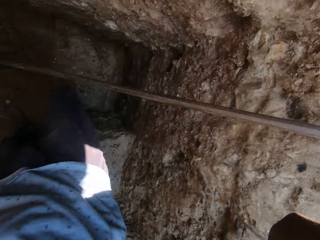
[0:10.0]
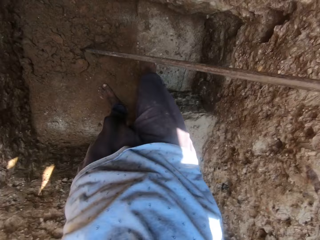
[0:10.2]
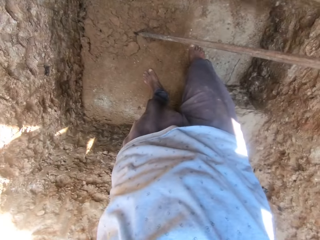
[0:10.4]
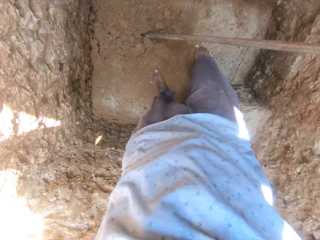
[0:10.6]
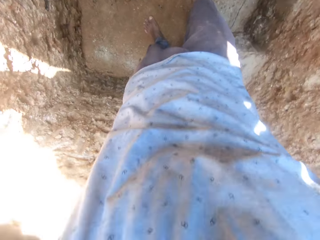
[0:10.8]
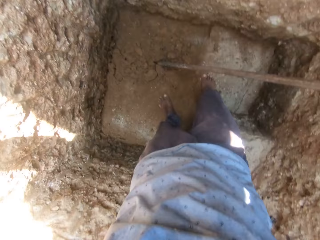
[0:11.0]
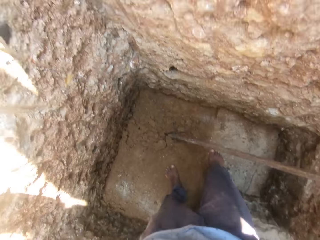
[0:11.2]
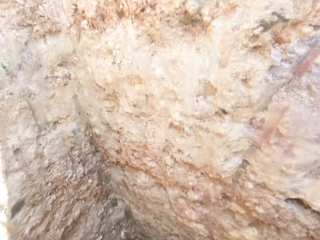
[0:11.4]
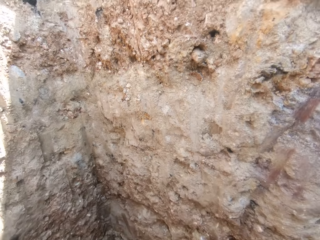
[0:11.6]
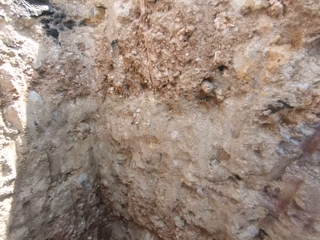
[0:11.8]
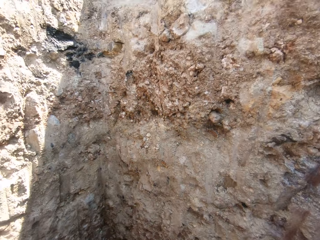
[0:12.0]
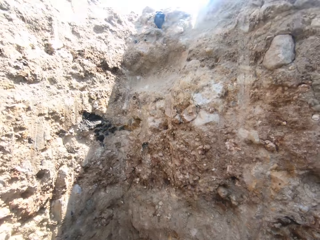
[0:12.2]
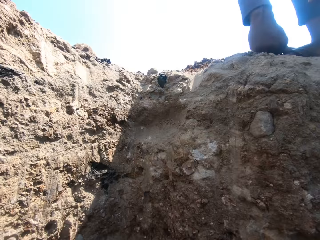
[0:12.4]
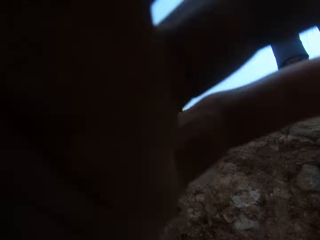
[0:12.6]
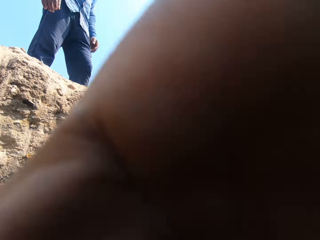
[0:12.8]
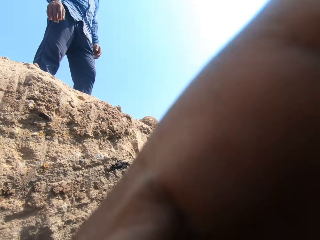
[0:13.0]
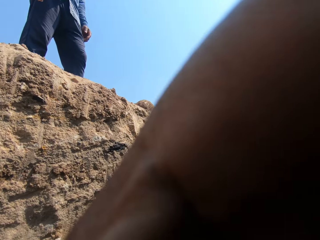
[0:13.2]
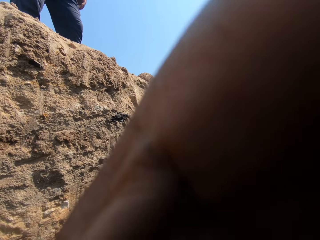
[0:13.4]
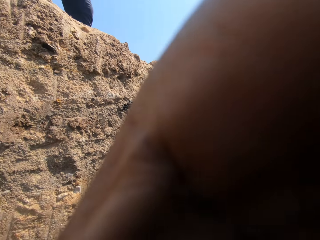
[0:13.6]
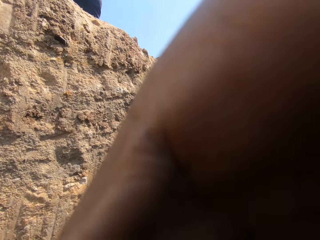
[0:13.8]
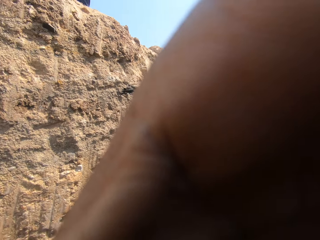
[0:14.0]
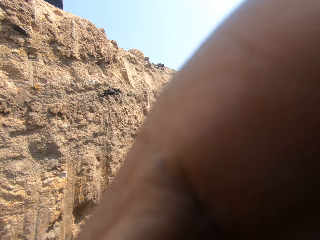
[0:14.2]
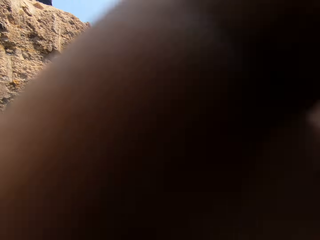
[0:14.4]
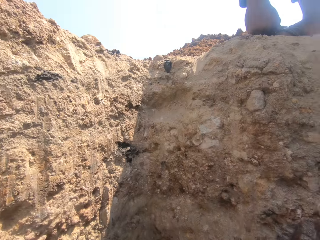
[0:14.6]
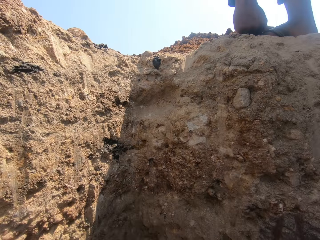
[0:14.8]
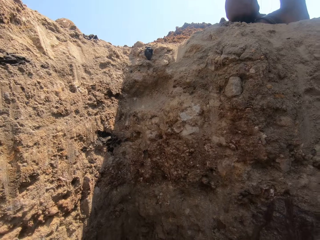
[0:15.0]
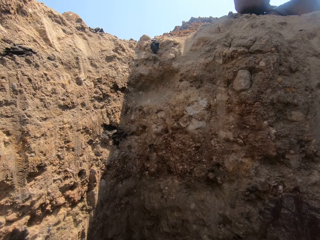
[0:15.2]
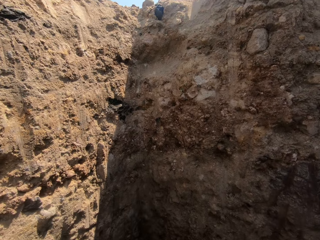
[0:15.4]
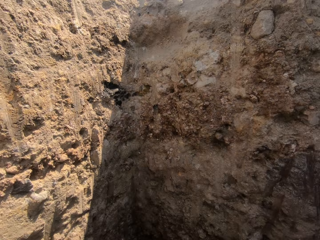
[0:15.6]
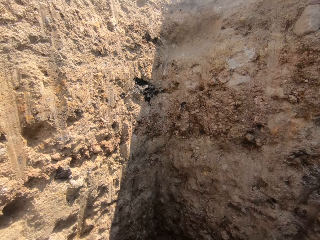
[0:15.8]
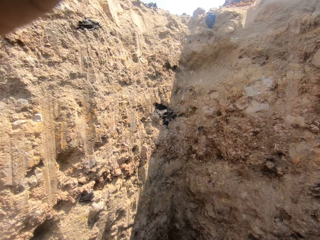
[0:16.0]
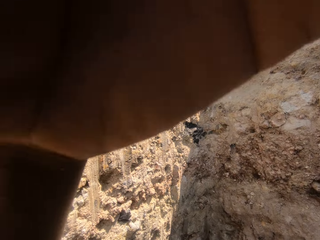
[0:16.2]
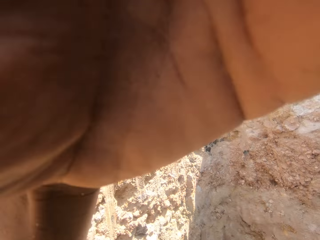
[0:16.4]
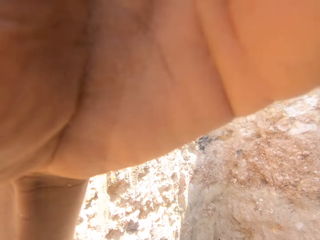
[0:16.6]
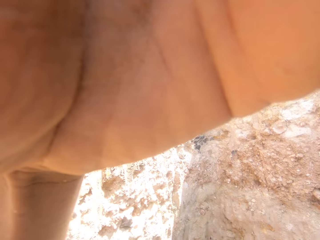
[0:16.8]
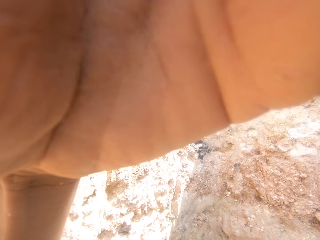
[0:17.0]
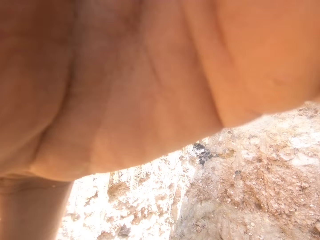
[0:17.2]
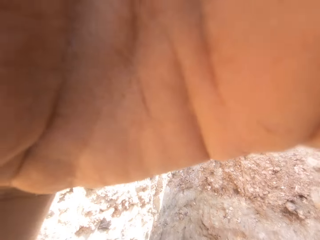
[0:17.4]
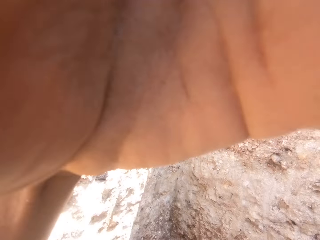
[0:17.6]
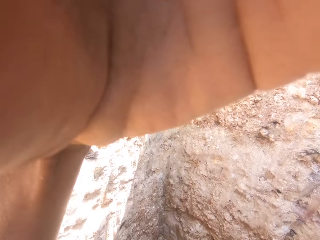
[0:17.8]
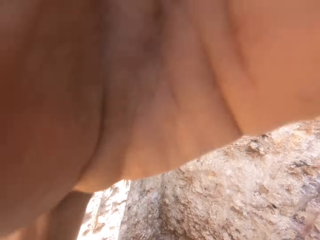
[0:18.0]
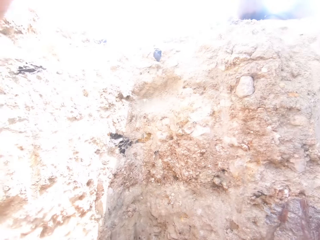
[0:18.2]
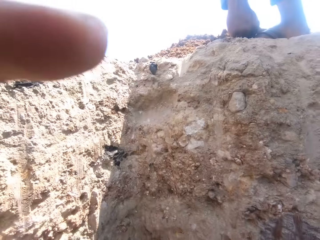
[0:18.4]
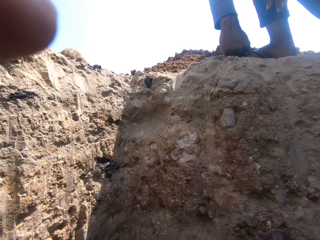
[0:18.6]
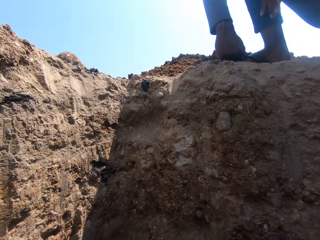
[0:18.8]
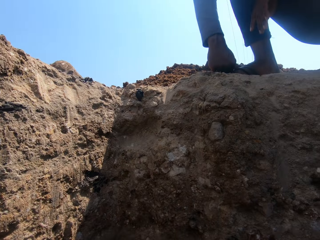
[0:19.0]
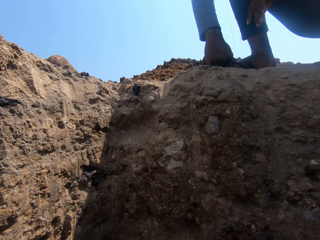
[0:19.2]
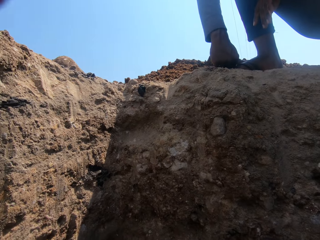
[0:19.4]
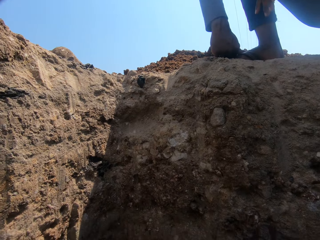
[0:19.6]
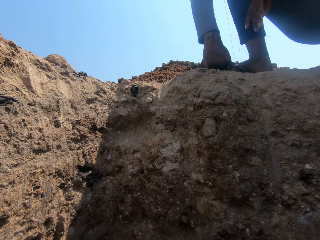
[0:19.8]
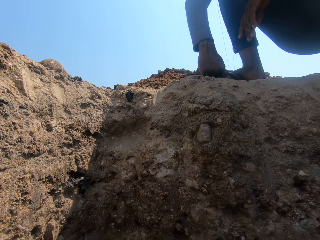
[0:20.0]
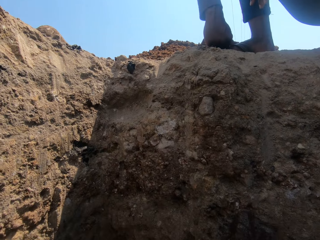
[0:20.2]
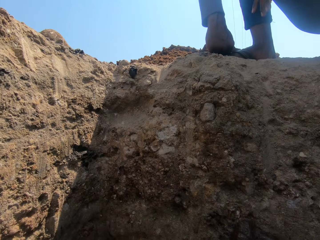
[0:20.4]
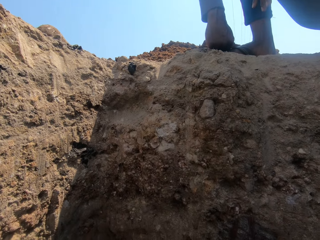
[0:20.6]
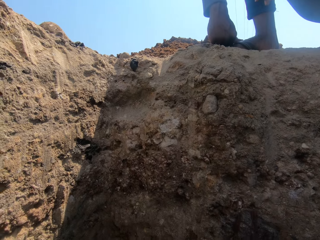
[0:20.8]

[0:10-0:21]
A person wears the camera. The camera wearer adjusts the camera. They hold the camera.

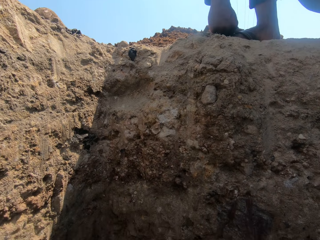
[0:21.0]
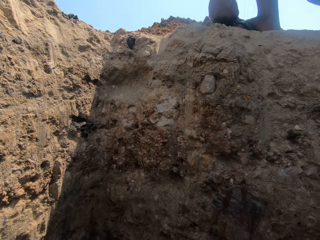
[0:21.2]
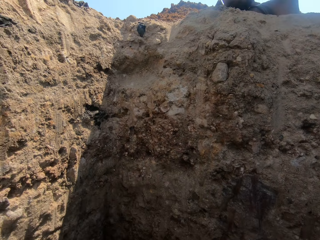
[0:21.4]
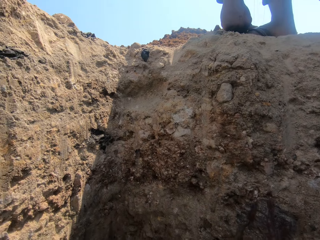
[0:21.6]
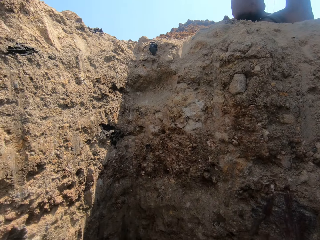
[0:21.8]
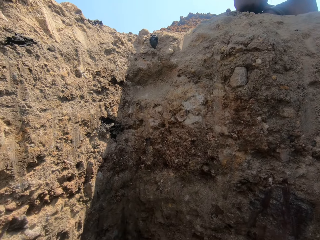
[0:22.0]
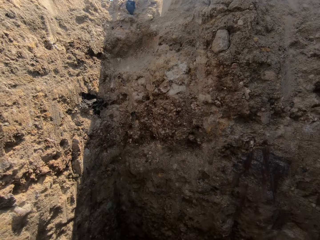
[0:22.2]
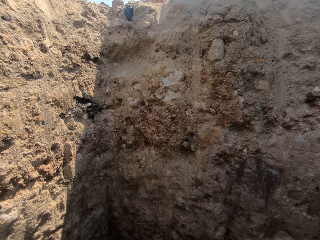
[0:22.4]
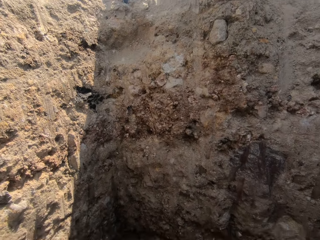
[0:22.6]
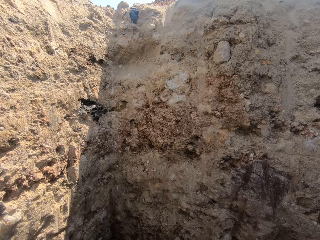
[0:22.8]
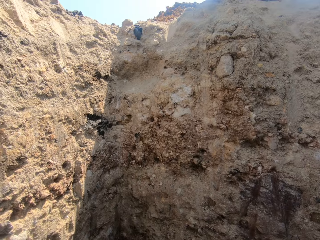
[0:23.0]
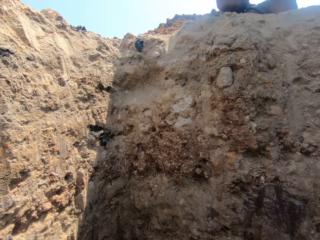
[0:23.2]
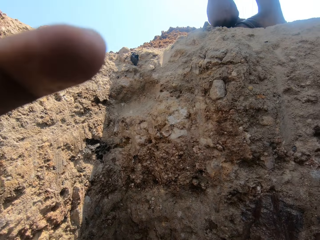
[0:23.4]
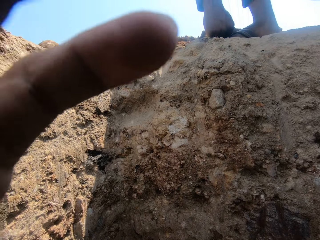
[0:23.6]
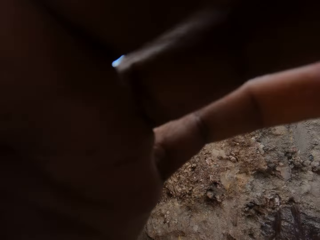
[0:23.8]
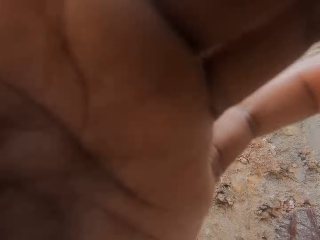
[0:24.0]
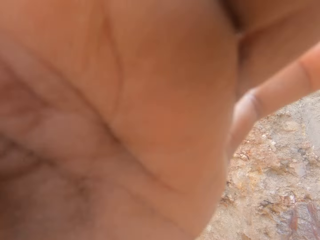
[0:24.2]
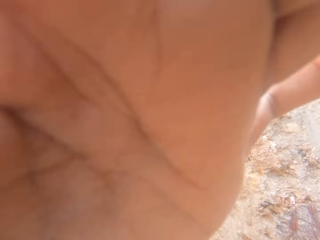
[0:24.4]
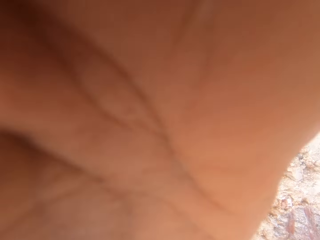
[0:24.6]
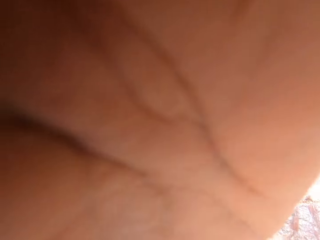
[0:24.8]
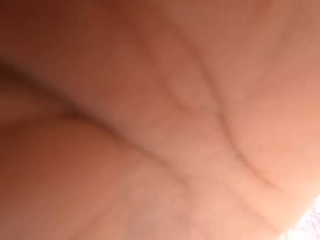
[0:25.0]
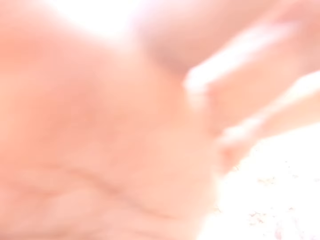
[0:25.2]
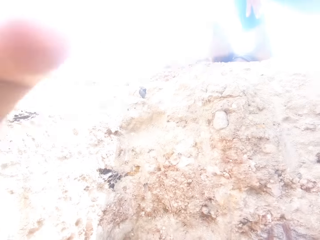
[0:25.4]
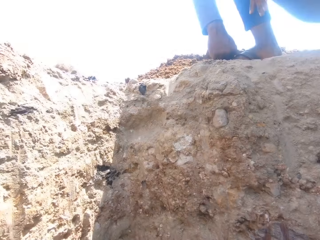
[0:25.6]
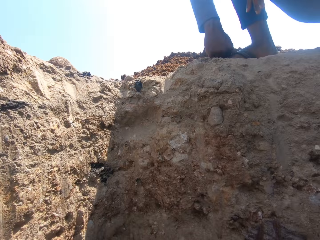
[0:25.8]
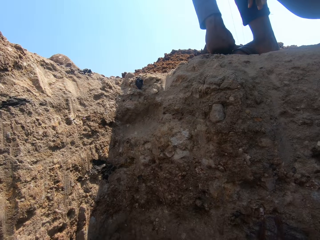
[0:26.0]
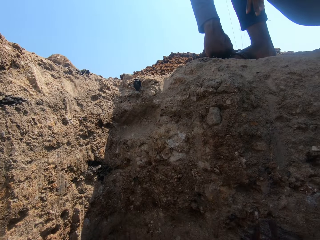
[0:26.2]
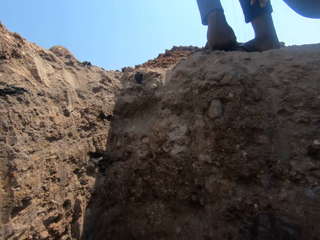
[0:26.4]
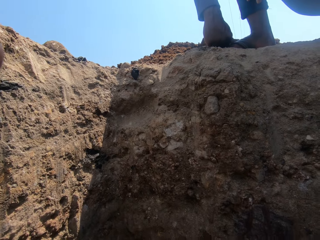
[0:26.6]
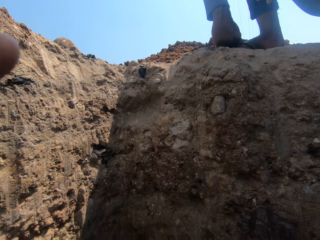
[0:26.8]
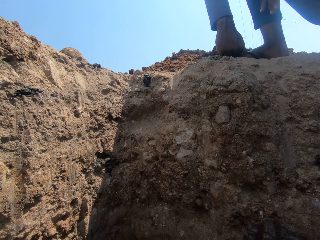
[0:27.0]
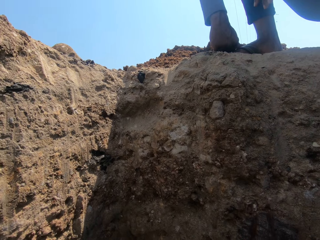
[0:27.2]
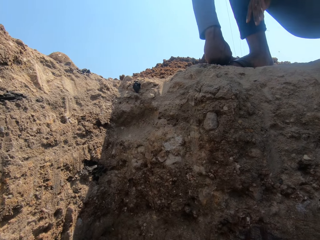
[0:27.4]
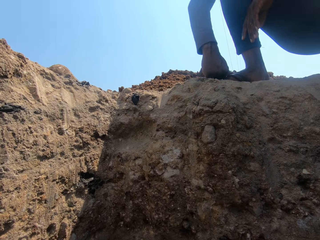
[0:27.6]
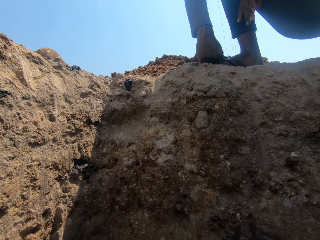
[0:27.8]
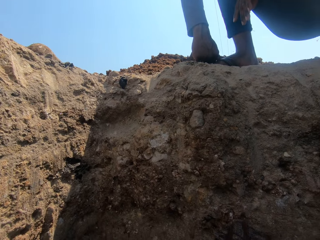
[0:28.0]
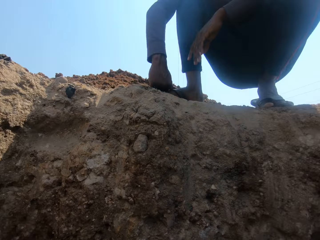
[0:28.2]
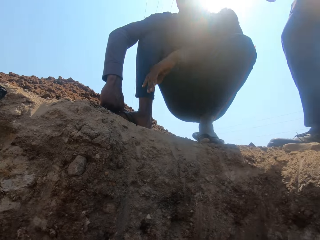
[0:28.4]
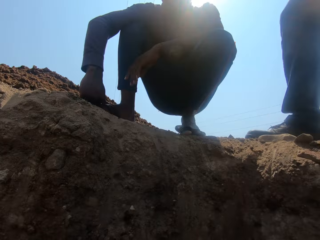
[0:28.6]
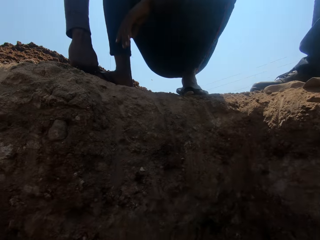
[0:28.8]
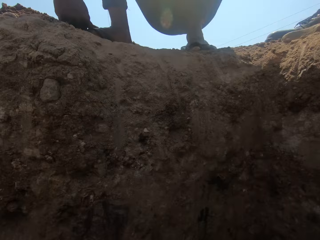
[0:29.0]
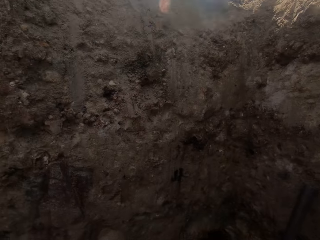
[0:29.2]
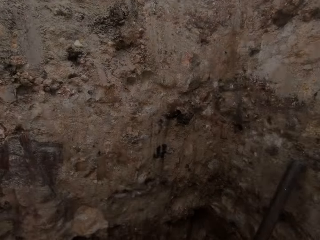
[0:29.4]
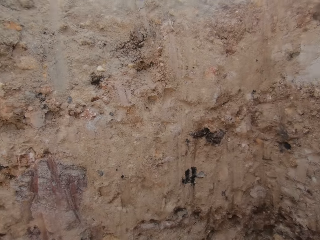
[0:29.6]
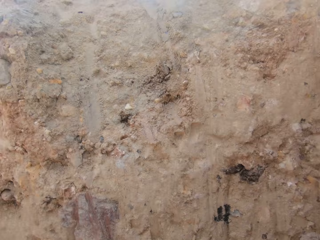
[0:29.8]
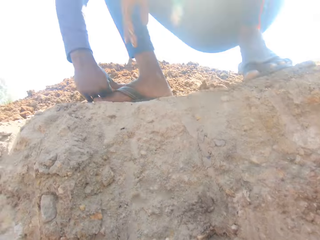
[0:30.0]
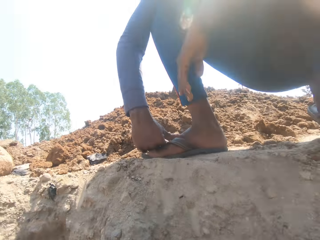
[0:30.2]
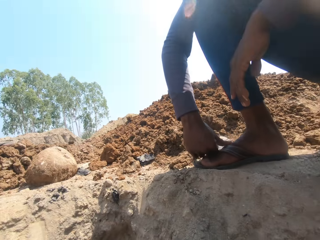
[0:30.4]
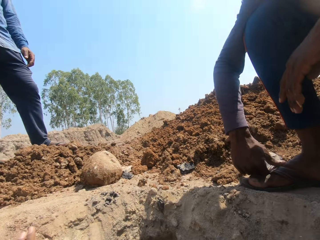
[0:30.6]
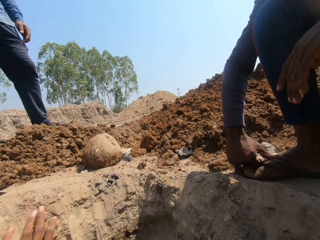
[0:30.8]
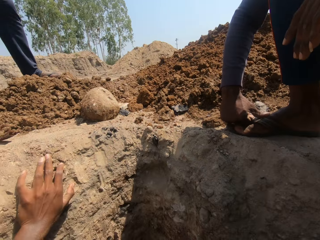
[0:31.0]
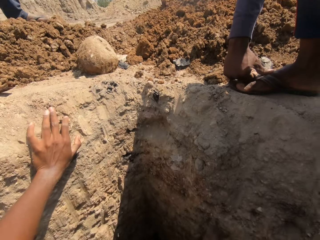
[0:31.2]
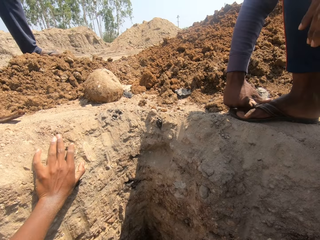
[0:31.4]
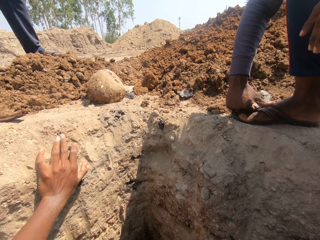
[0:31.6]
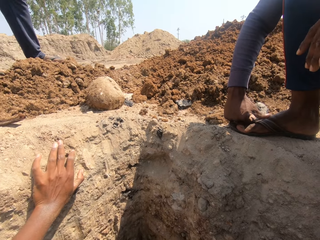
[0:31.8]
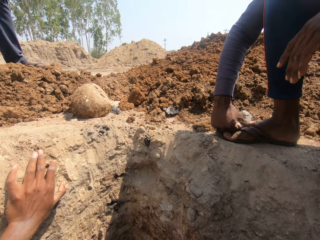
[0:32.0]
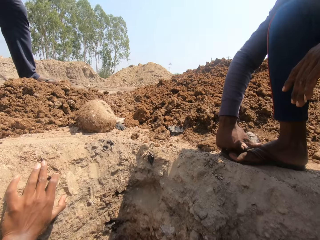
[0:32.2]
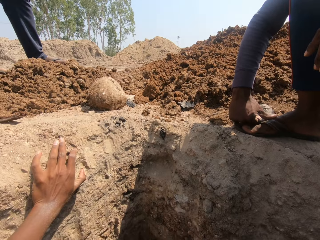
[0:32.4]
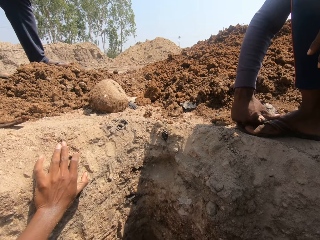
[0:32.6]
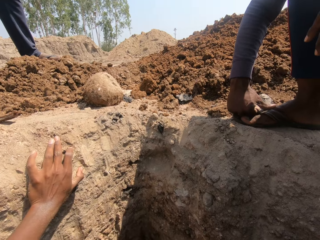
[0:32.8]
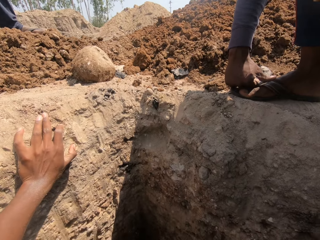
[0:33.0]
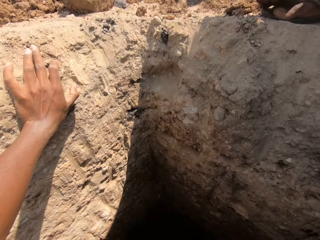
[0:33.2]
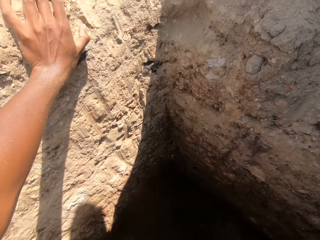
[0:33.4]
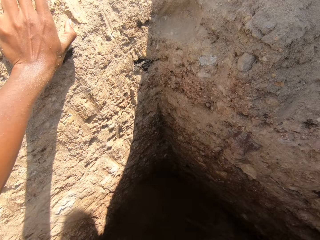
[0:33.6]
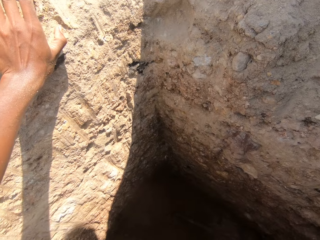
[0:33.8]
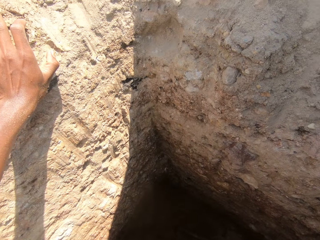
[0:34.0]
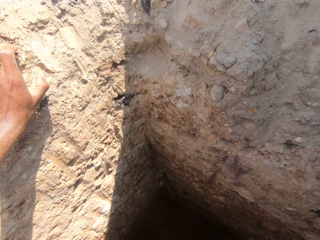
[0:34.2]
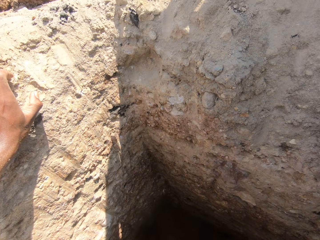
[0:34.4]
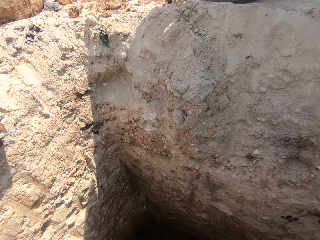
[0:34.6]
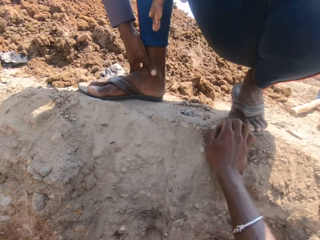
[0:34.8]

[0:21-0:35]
The camera wearer stands in the hole. They place a hand against the hole.
